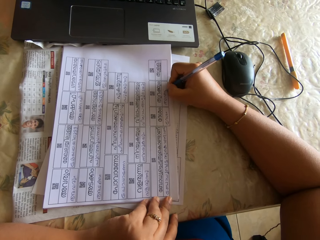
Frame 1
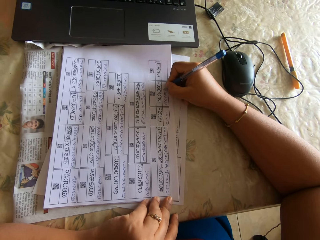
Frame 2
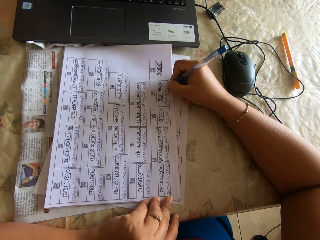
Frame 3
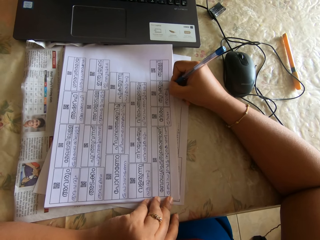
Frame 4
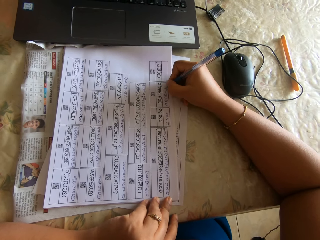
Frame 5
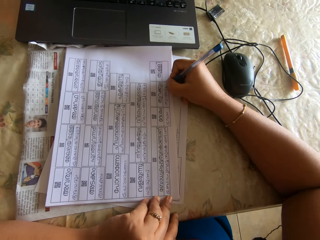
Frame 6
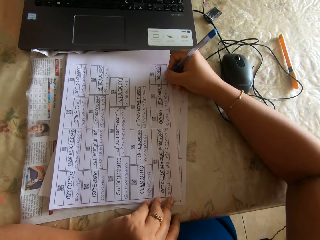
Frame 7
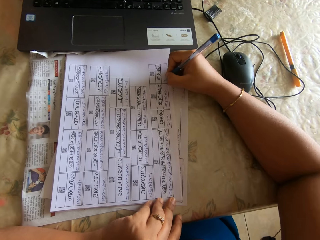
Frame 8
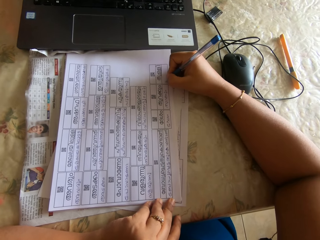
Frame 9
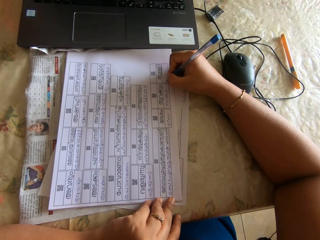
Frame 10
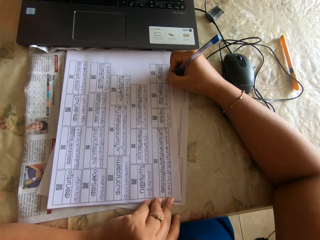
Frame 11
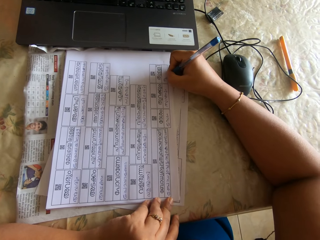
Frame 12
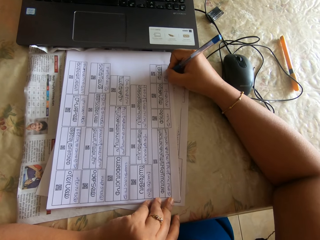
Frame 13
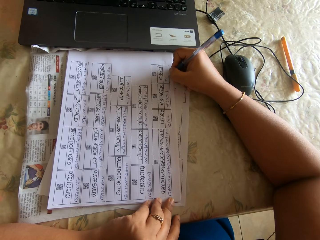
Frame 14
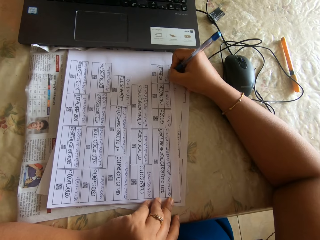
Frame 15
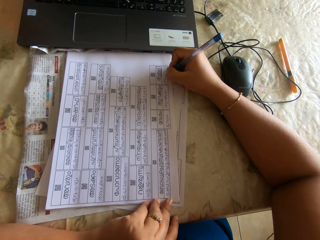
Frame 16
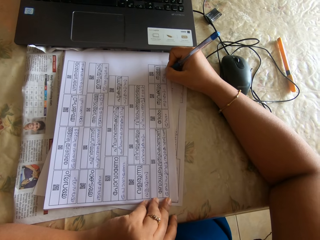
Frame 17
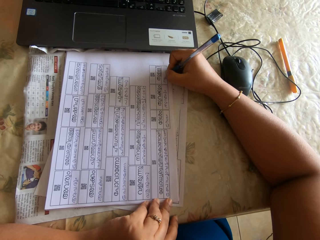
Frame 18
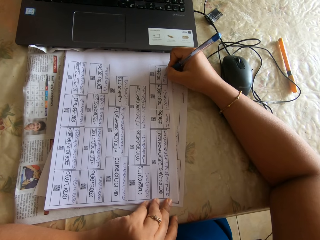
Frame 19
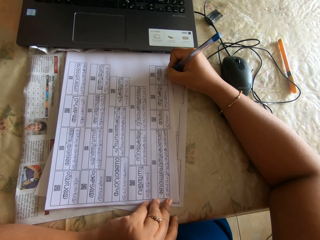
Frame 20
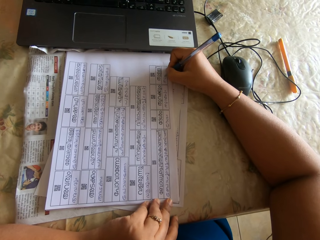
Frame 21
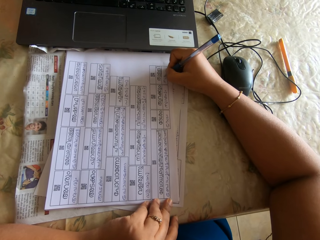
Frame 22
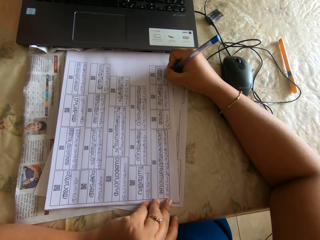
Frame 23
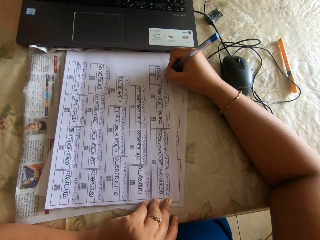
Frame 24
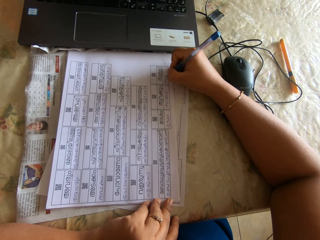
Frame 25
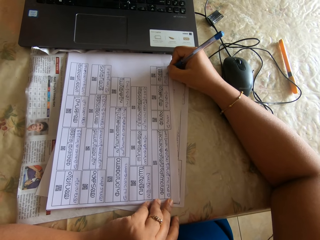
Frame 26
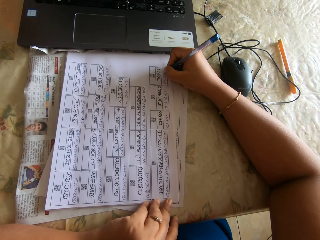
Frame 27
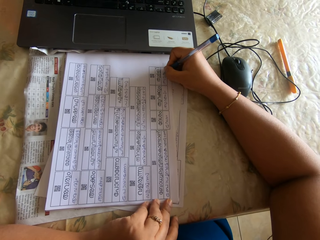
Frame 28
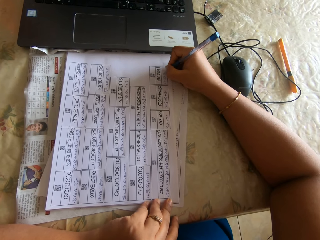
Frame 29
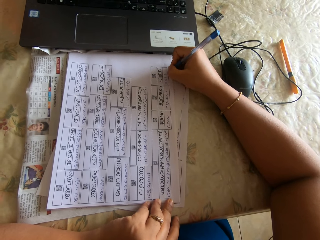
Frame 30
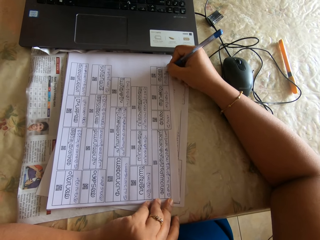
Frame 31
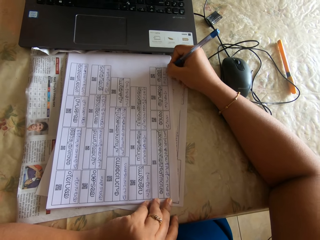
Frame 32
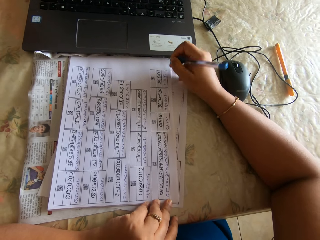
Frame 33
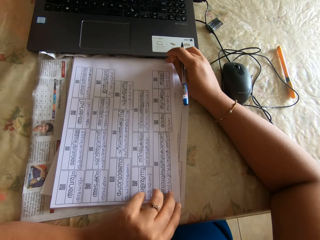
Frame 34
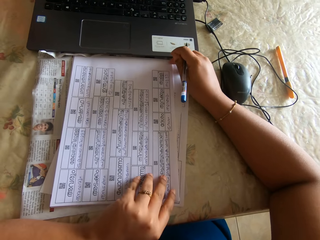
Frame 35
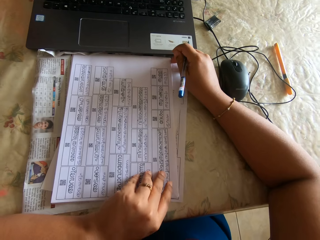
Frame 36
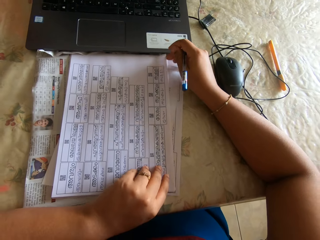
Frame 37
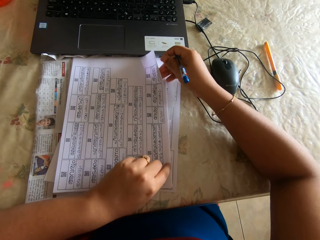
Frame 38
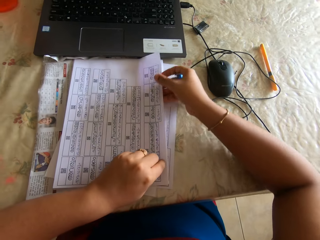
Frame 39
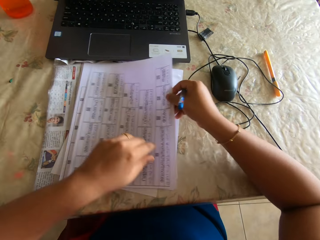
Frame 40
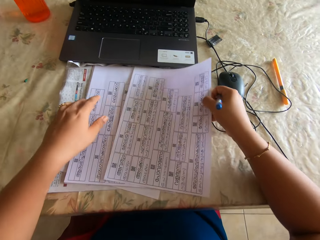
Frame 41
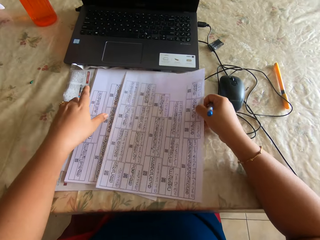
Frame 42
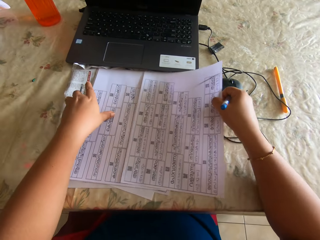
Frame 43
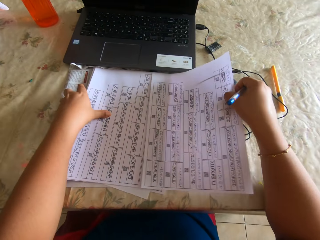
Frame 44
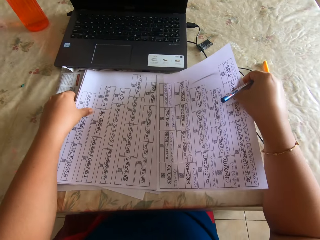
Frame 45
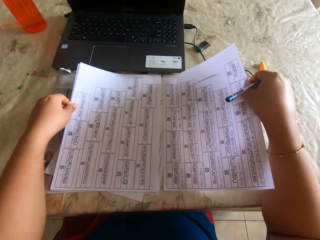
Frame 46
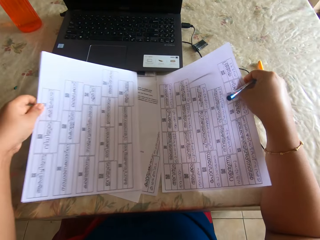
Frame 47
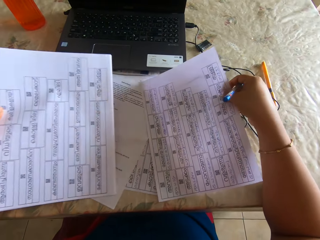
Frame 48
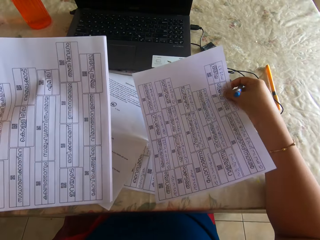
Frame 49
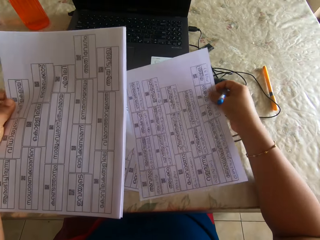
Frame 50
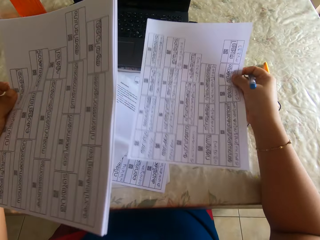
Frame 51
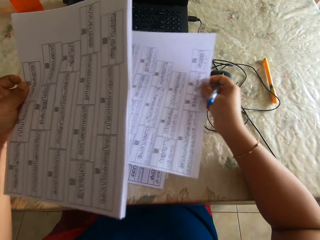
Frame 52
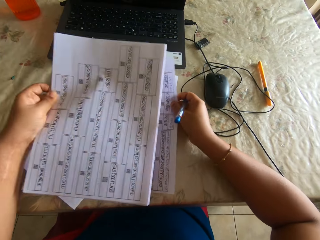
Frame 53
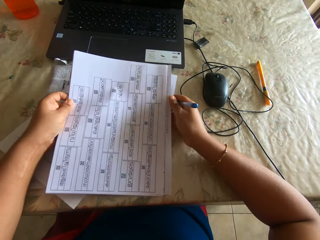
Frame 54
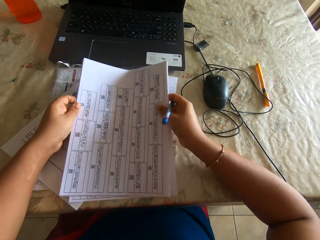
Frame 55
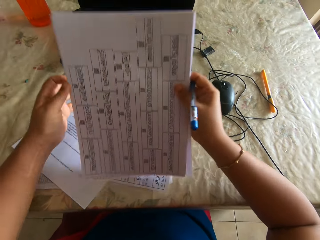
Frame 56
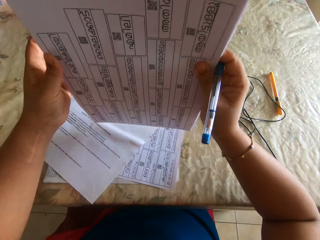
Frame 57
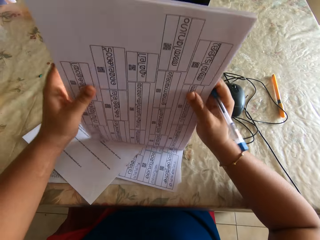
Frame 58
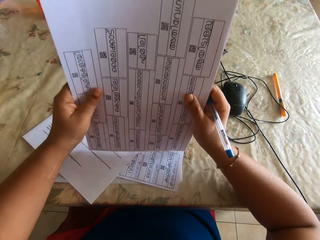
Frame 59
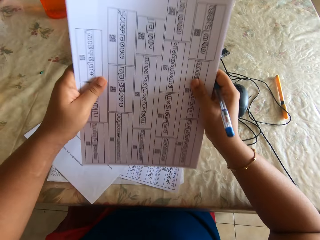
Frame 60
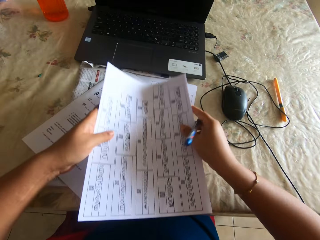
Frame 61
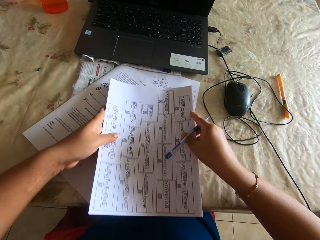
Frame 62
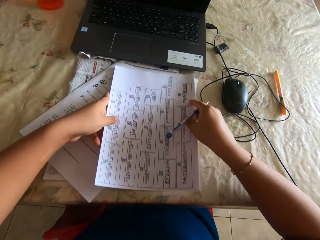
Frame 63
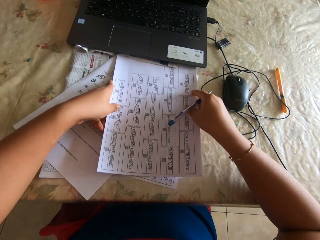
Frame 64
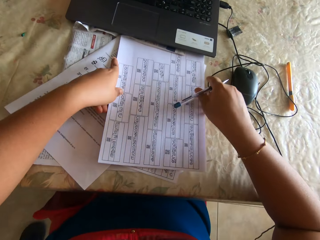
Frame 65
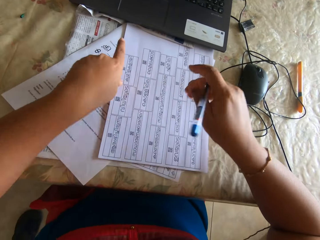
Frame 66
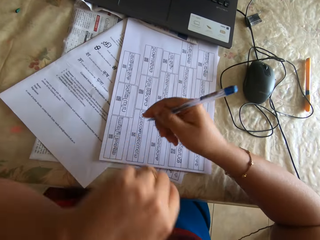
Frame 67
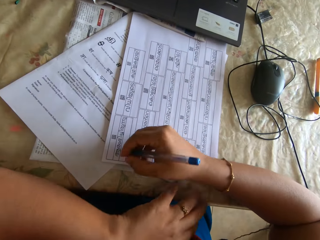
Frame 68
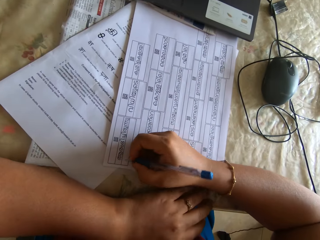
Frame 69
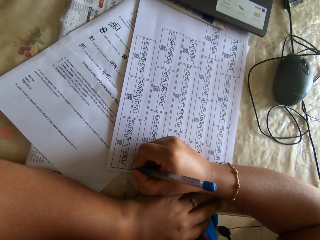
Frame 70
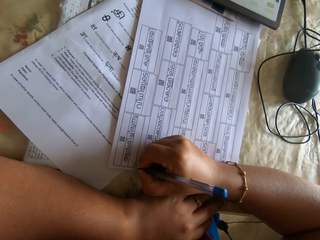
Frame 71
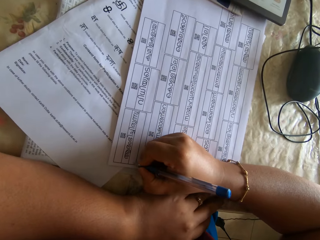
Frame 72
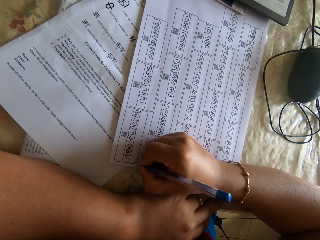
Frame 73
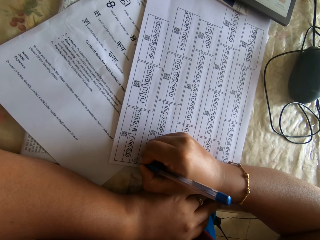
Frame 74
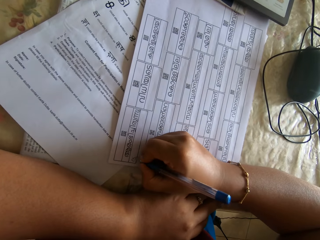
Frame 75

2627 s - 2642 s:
The camera wearer moves a hand. She fills papers with a pen on the right hand. She fills the papers again. She holds paper with both hands. She picks the top sheet of paper on the stack of papers with her right hand. She moves papers with both hands. She picks the stack of papers from the table with her left hand. She exchanges papers with both hands. She places the sheet of paper in her right hand under the stack of papers in her left hand. She arranges the stack of papers on the table with both hands. She holds the papers together with both hands. She places the stack of papers on the table with both hands. She writes on the top sheet of paper on the stack of papers with the pen in her right hand.

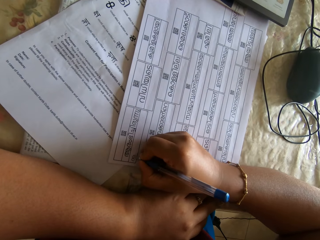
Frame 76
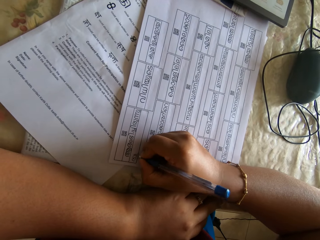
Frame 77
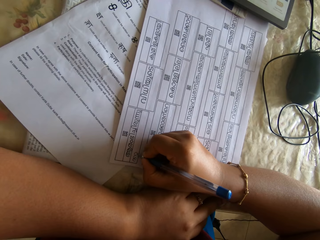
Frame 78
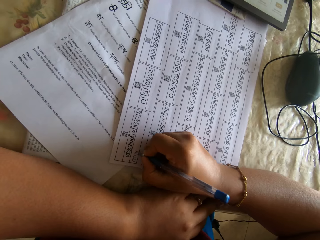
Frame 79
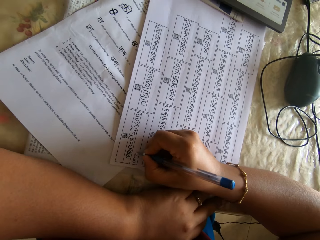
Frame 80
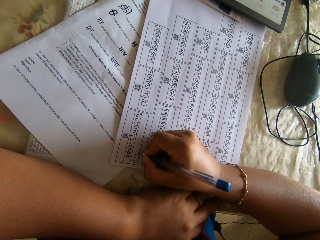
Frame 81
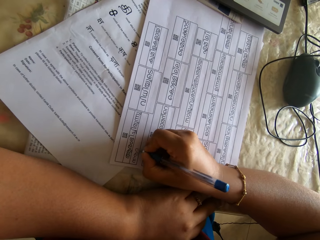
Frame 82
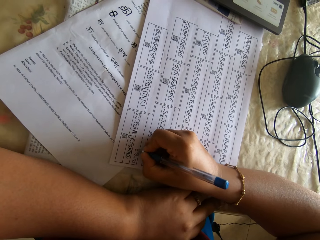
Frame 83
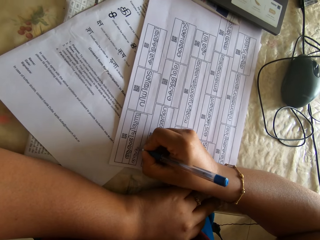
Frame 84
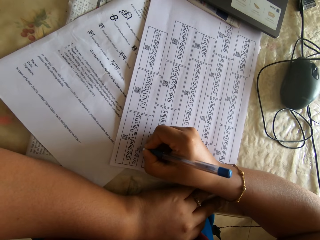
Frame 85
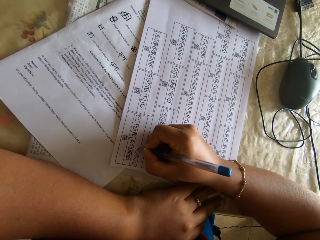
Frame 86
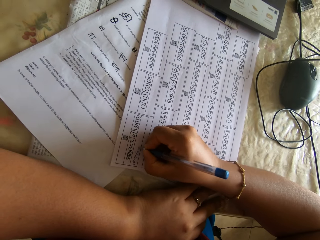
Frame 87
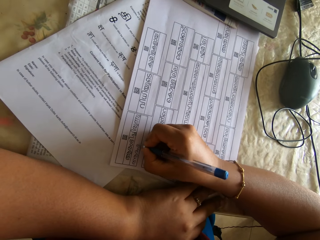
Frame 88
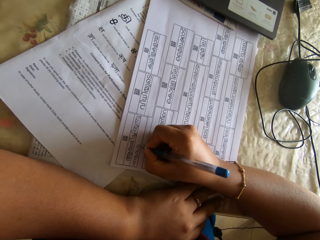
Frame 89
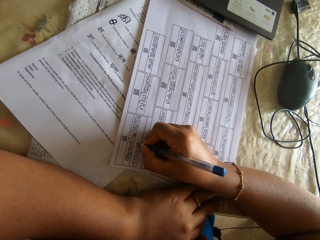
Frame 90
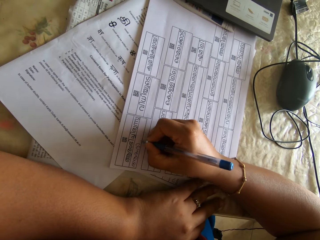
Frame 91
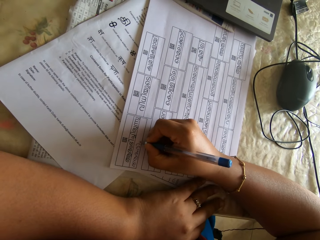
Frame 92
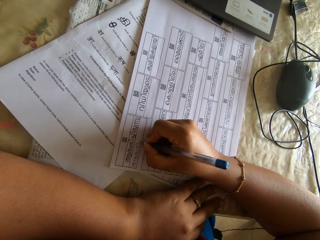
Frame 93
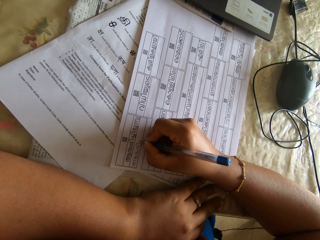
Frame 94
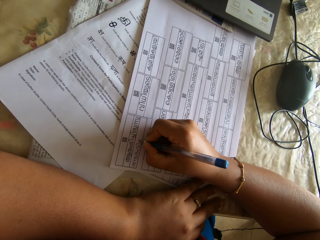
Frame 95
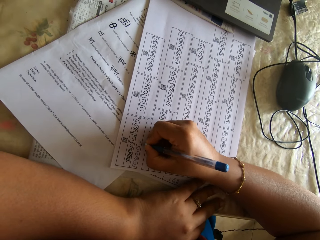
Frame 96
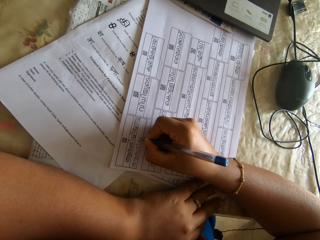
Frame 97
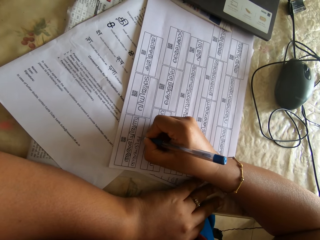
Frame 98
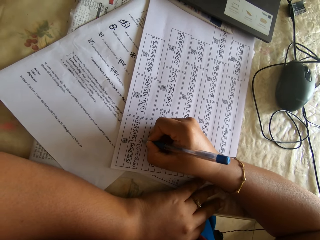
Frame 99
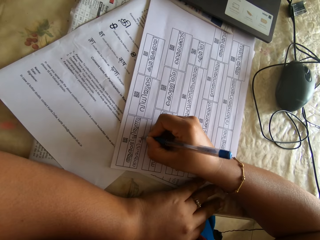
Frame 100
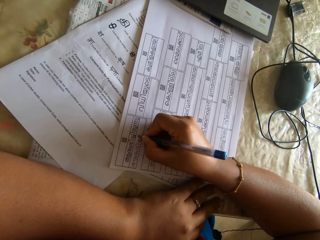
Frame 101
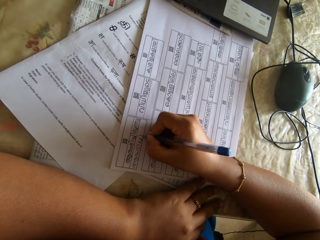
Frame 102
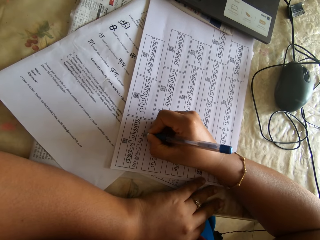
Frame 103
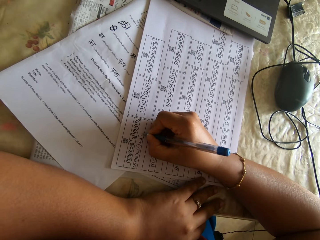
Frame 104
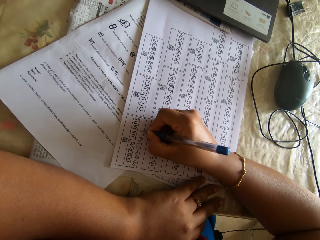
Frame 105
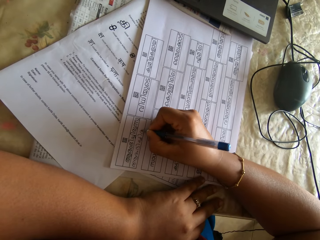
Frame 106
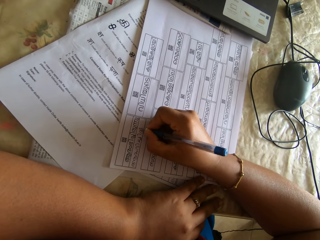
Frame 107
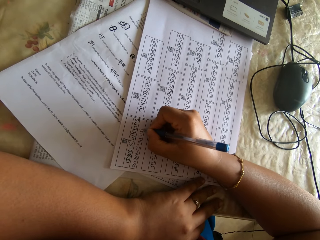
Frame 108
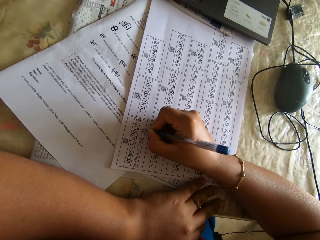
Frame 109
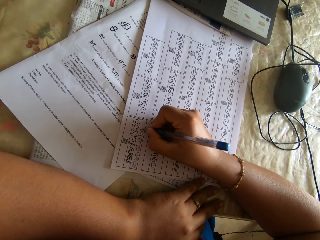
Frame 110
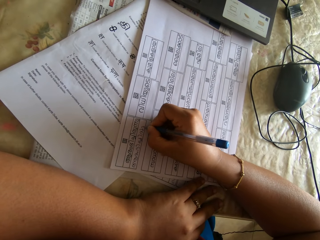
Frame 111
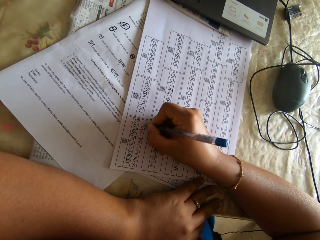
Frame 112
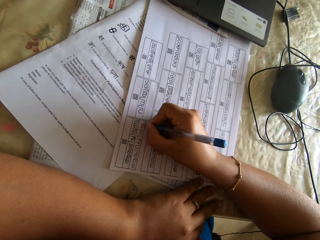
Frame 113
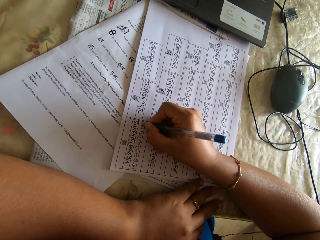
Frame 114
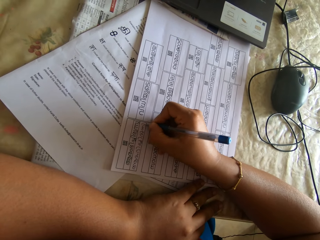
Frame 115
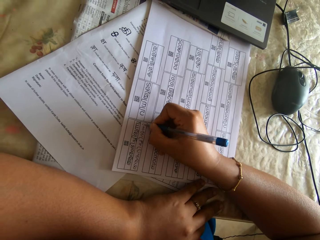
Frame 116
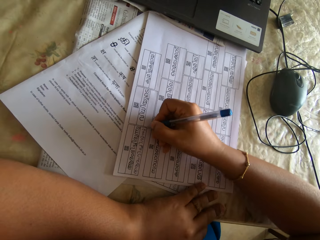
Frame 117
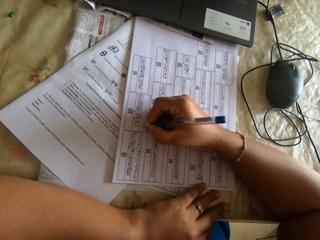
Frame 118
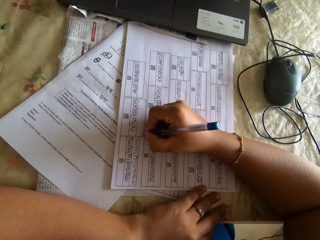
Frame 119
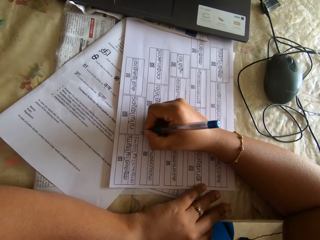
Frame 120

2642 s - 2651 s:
The camera wearer fills papers with a pen on the right hand.
